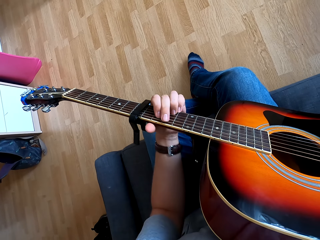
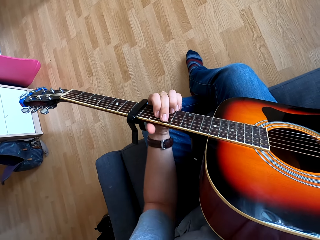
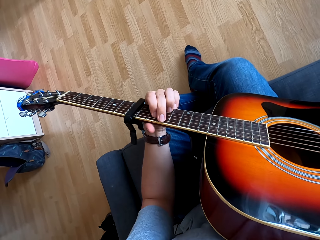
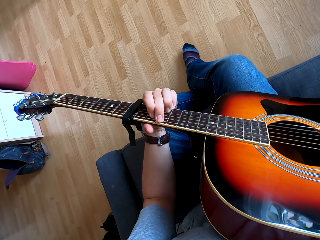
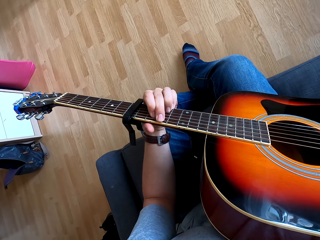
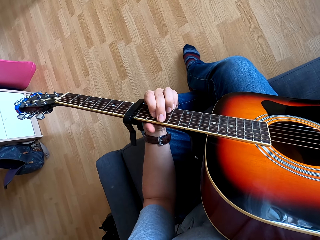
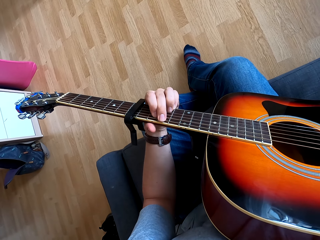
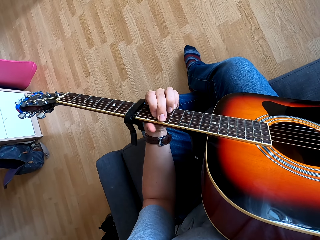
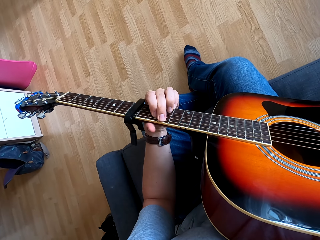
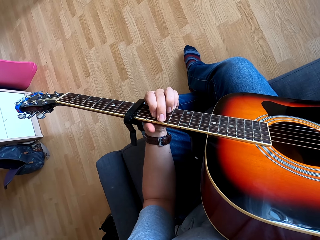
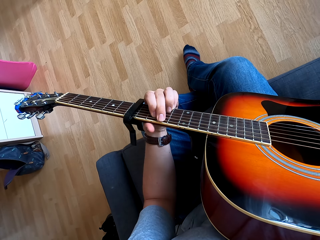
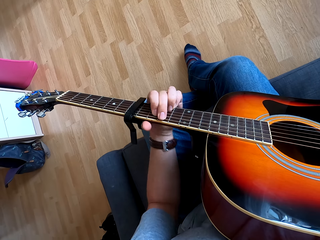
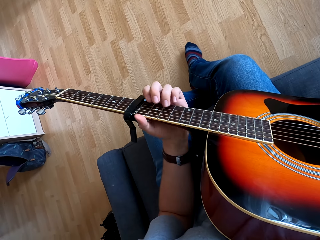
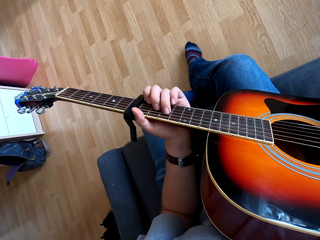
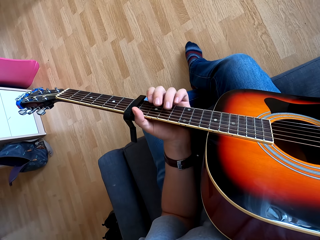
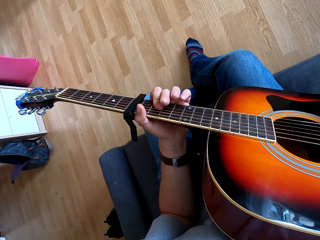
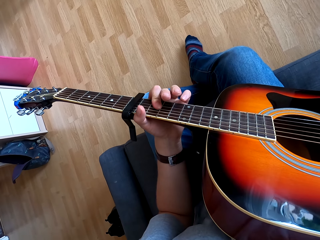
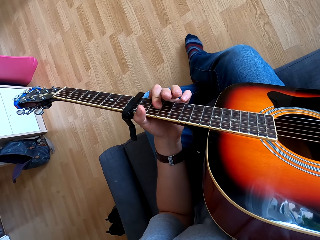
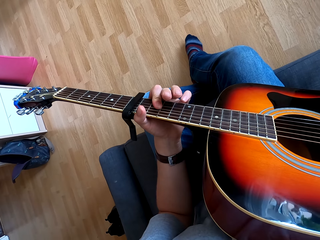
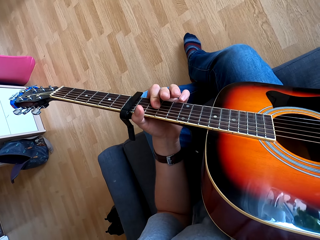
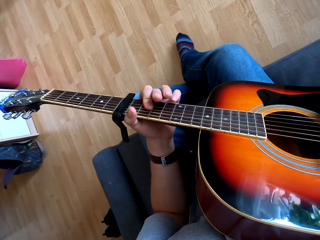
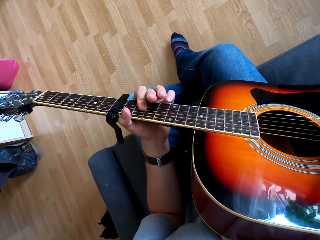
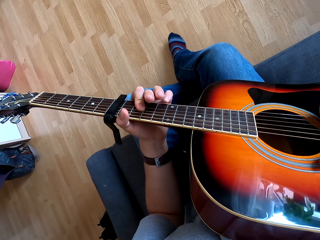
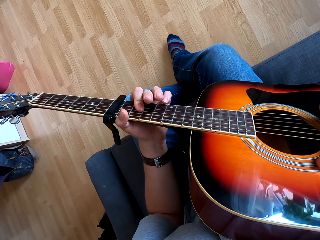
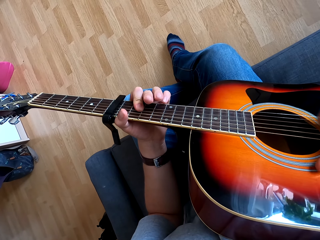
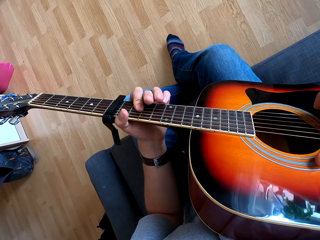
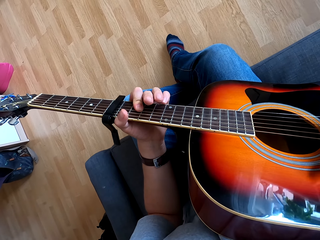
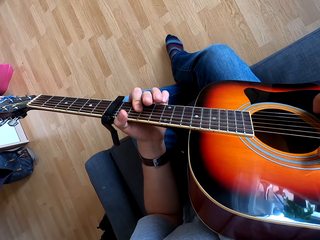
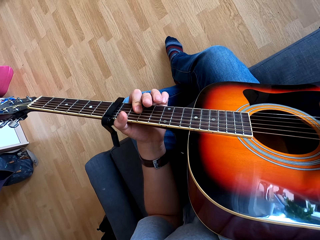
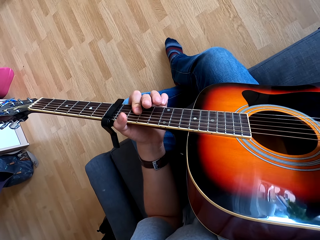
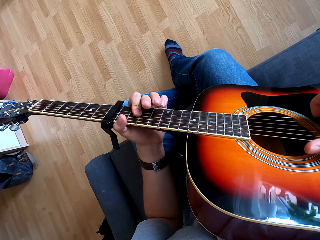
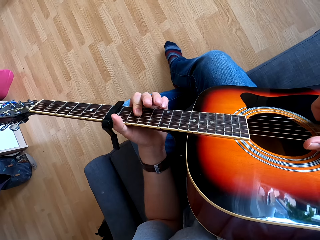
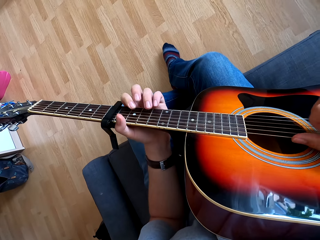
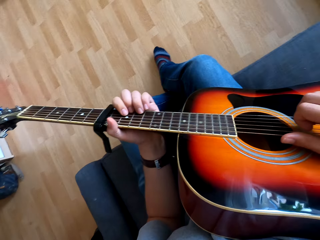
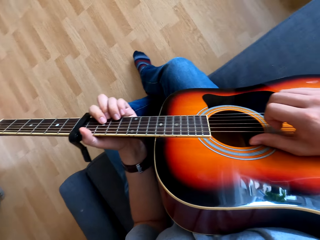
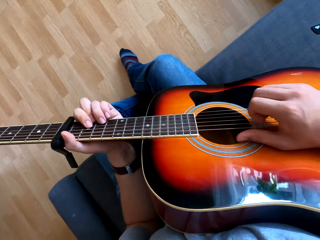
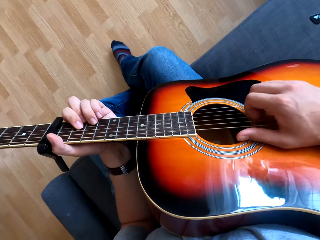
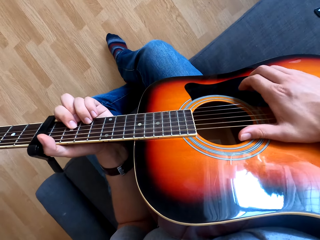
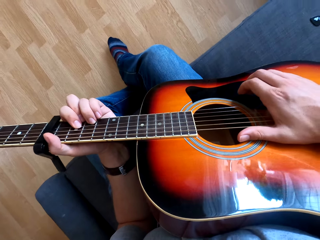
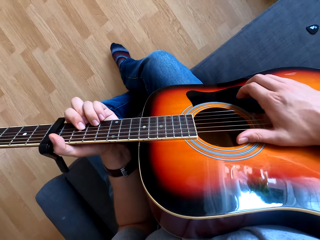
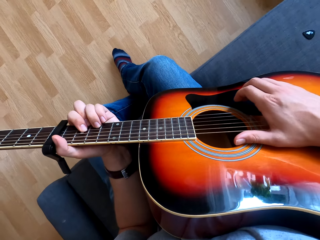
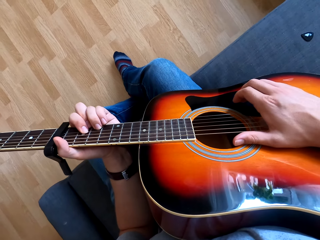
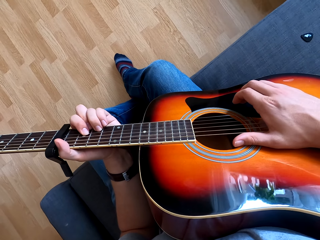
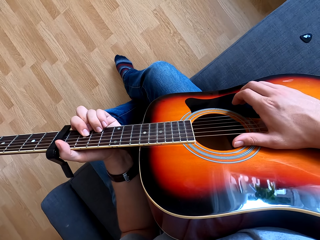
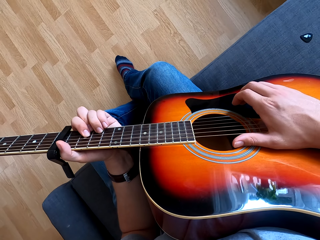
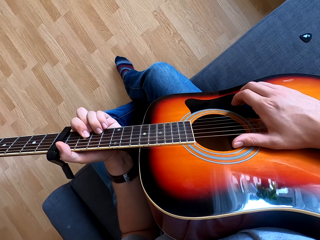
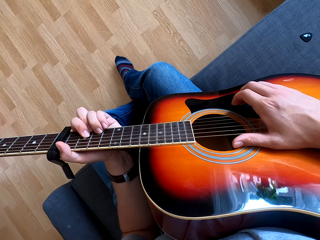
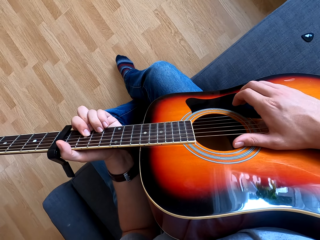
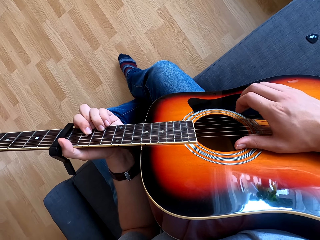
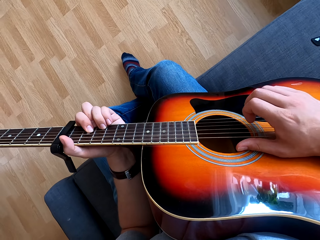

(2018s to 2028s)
The camera wearer plays the guitar.
